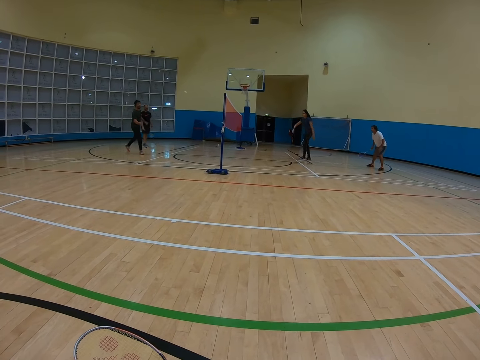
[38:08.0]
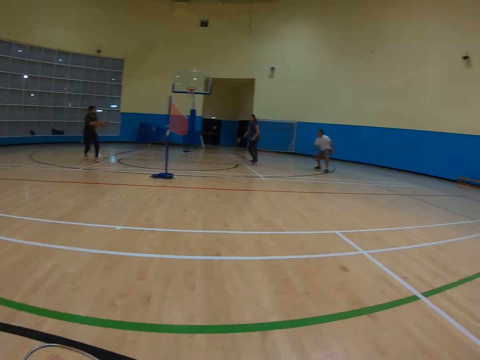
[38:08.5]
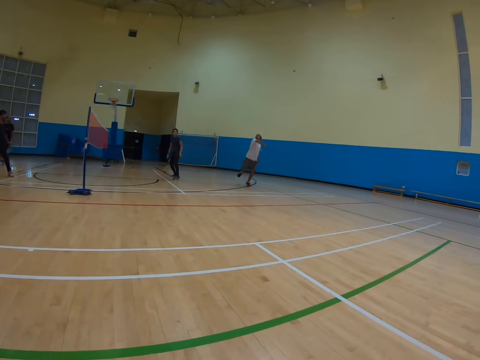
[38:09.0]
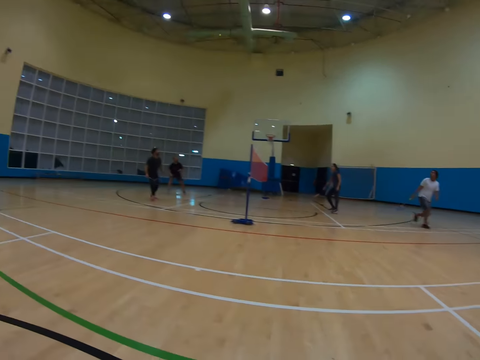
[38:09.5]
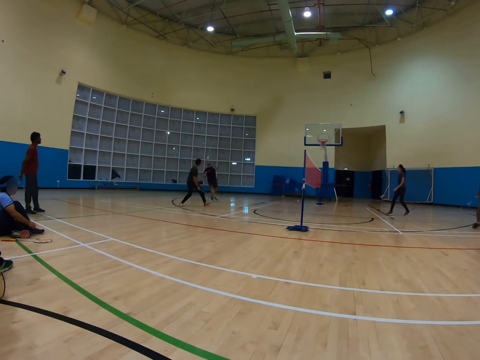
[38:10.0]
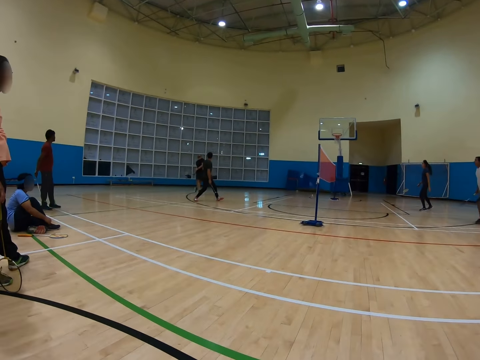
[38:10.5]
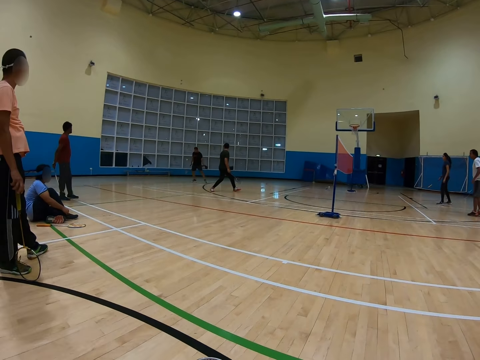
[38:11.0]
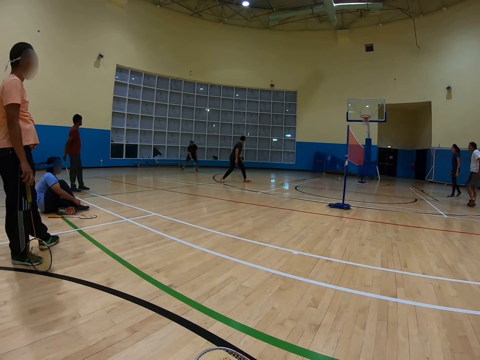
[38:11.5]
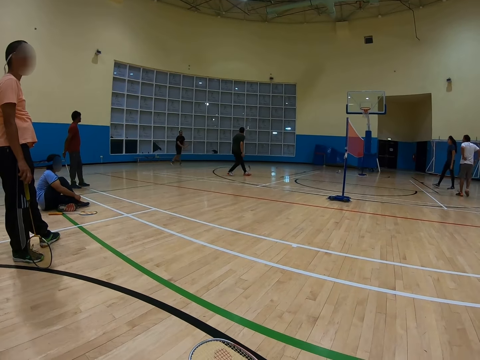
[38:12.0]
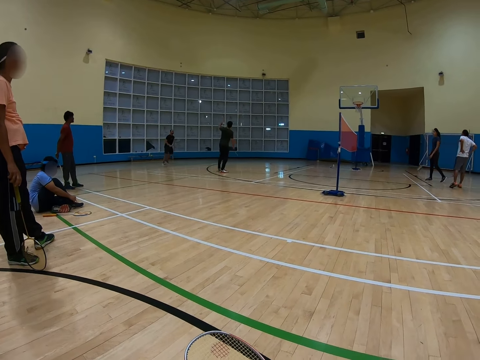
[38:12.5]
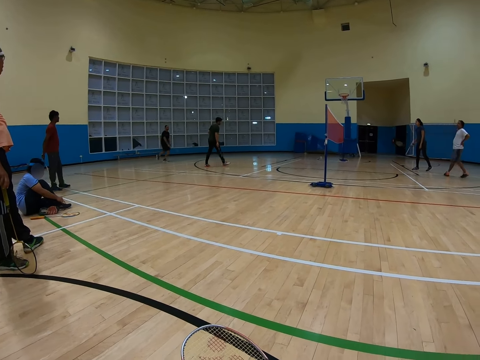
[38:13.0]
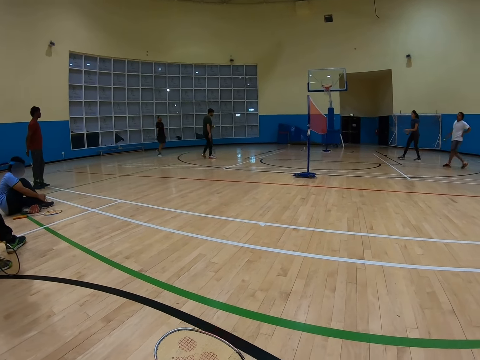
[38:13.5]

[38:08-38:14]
The camera wearer watches the game.

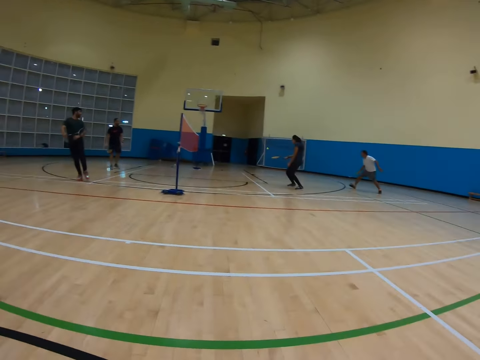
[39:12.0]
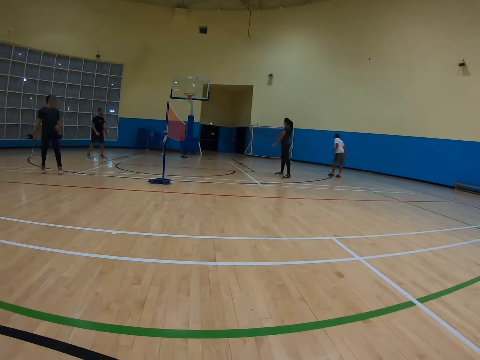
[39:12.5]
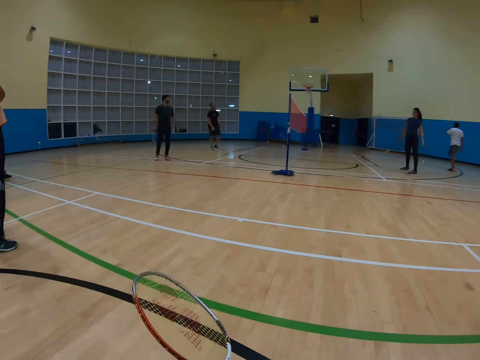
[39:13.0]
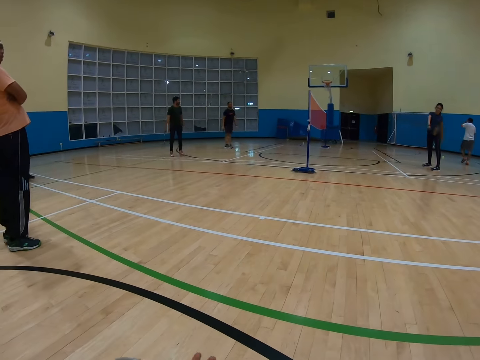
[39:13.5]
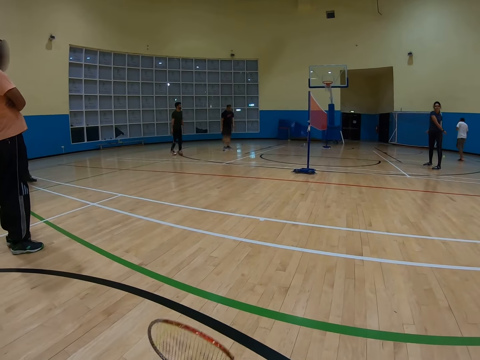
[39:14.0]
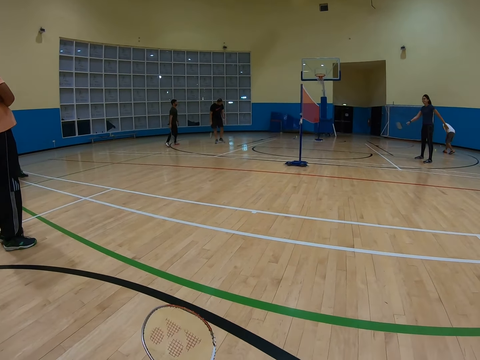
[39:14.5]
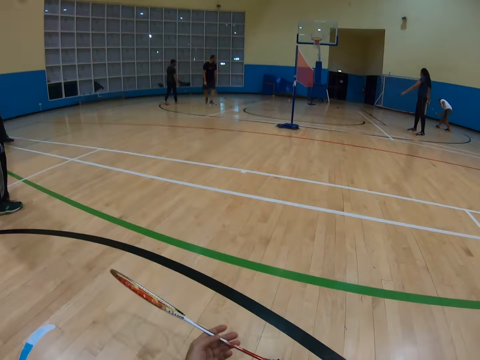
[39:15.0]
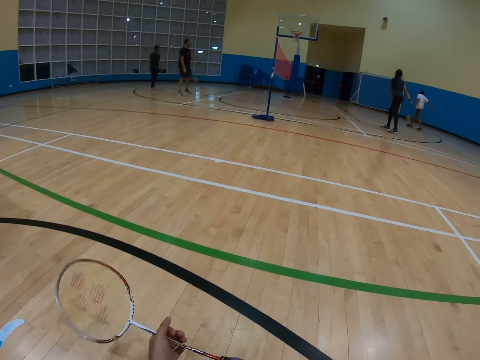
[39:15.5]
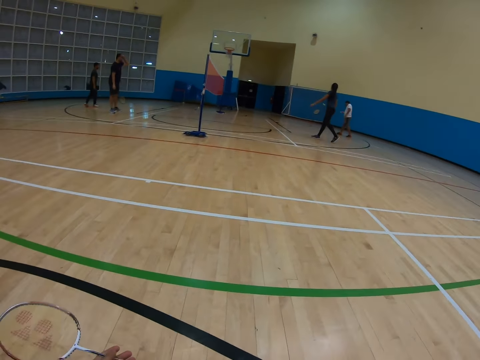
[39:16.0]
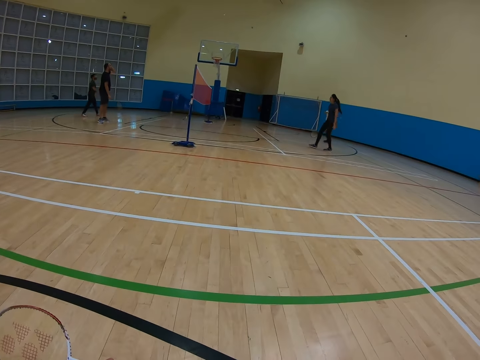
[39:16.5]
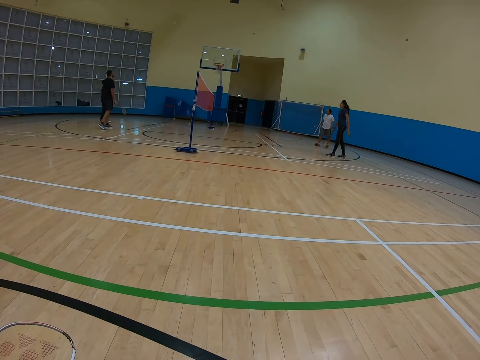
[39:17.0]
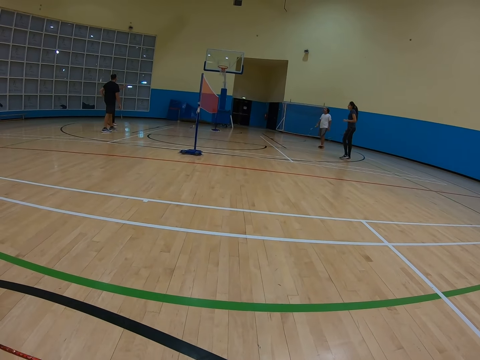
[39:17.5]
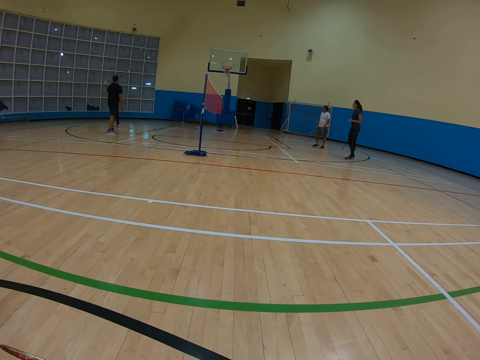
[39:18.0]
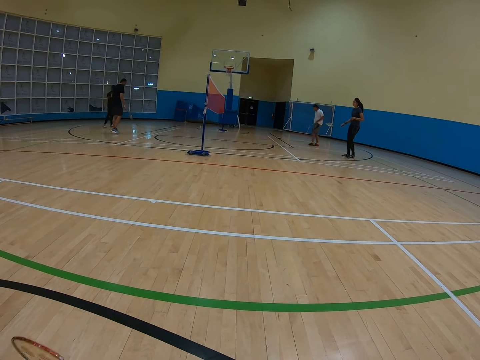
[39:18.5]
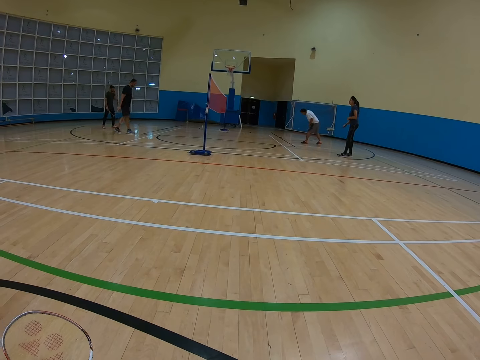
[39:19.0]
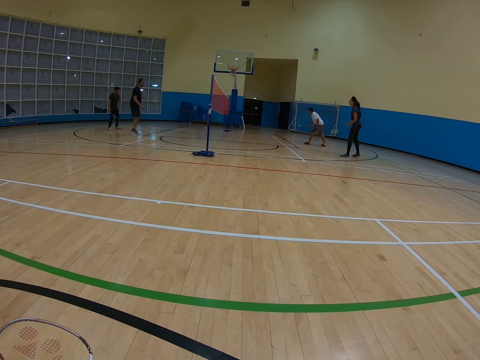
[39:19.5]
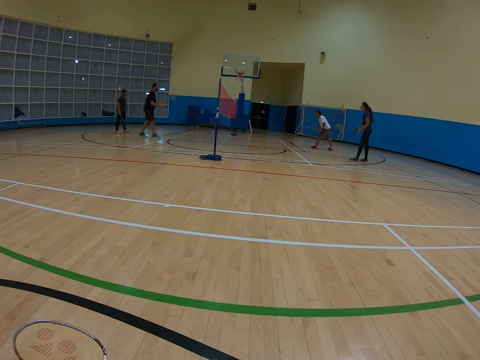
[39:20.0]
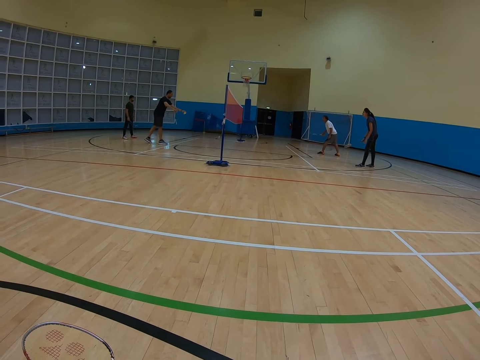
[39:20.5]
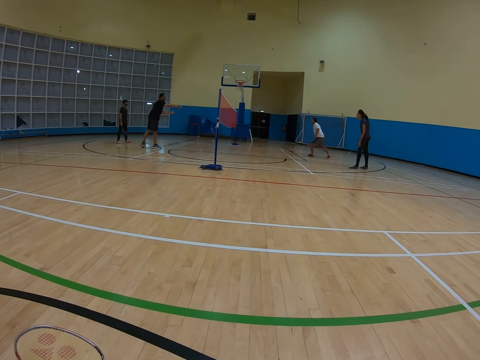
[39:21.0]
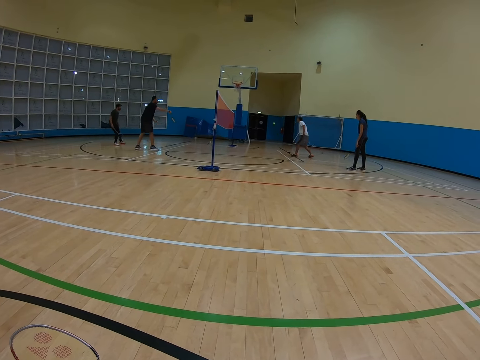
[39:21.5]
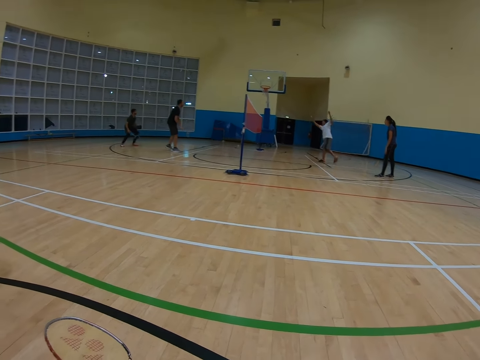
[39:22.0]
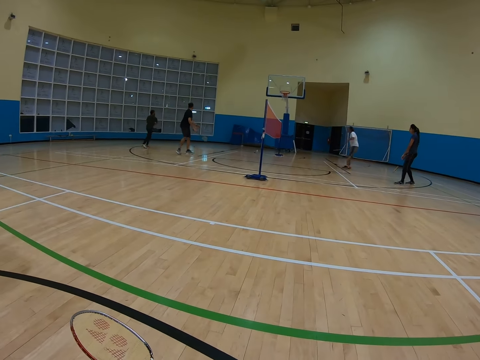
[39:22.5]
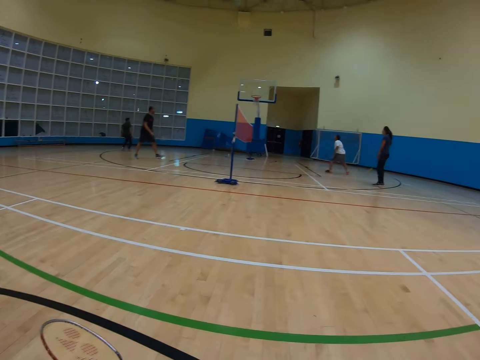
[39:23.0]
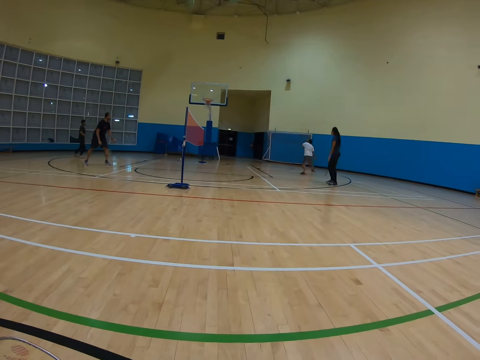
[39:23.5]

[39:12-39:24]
The camera wearer plays with the racket while watching badminton. They roll the racket.

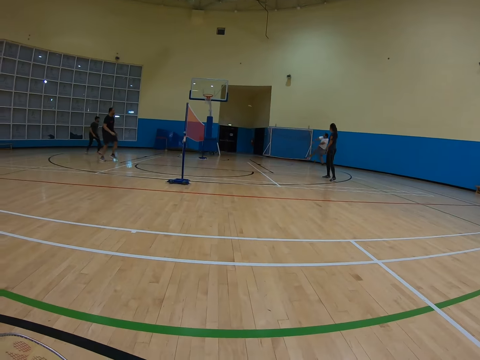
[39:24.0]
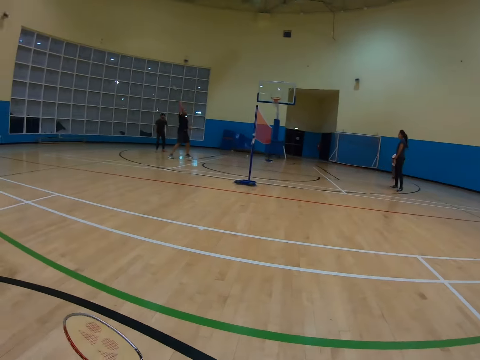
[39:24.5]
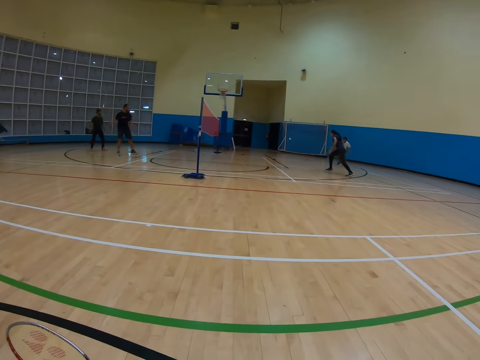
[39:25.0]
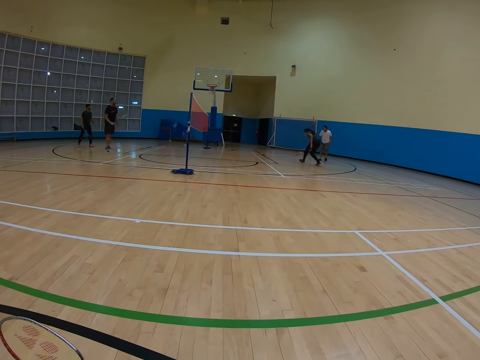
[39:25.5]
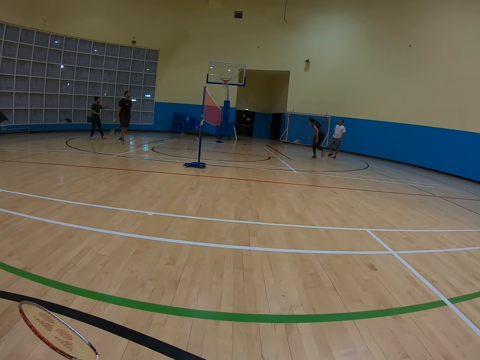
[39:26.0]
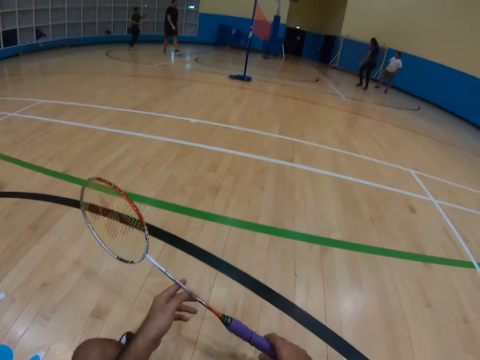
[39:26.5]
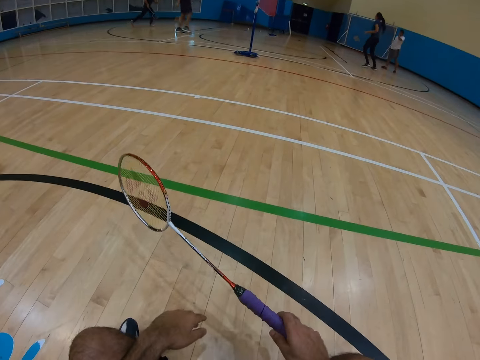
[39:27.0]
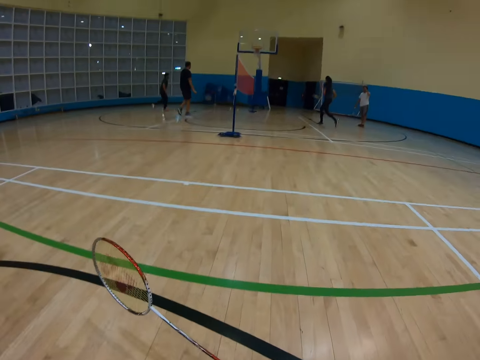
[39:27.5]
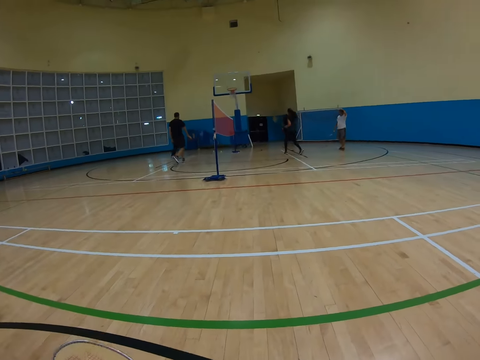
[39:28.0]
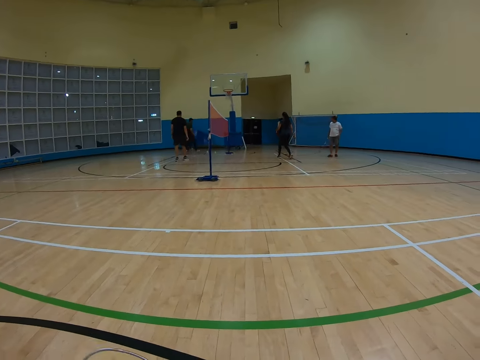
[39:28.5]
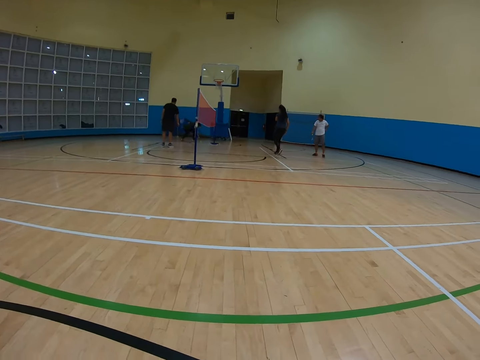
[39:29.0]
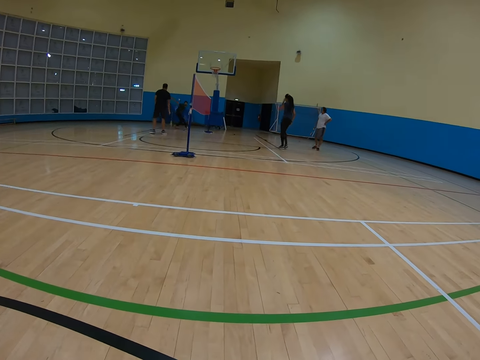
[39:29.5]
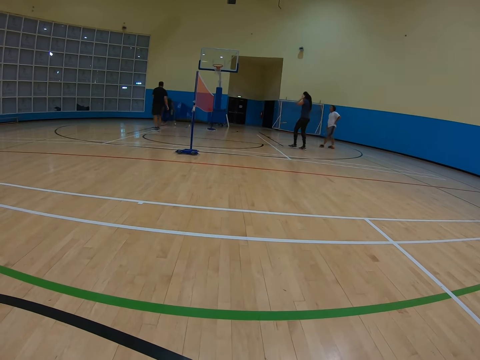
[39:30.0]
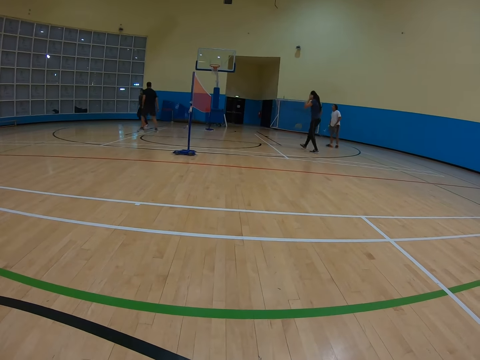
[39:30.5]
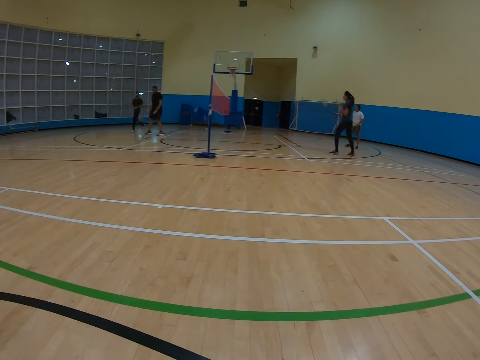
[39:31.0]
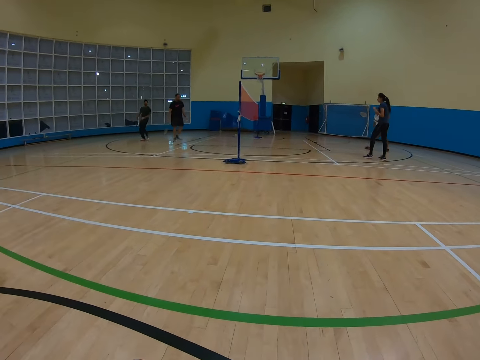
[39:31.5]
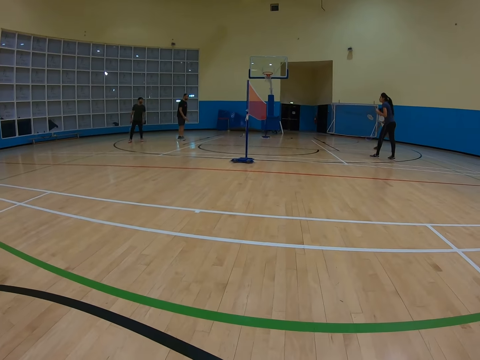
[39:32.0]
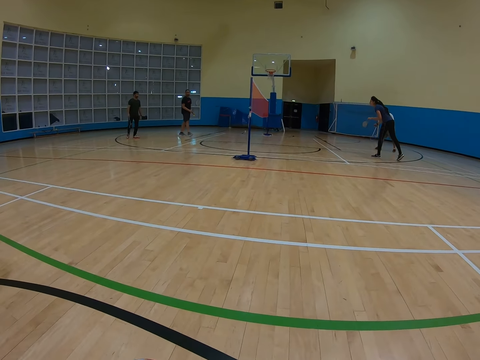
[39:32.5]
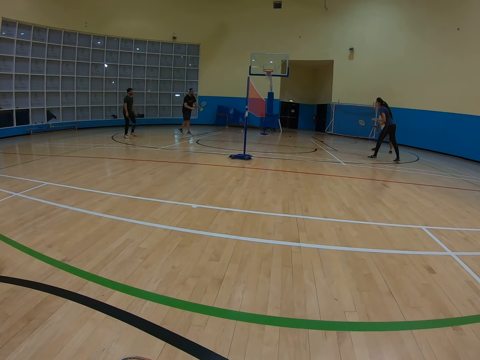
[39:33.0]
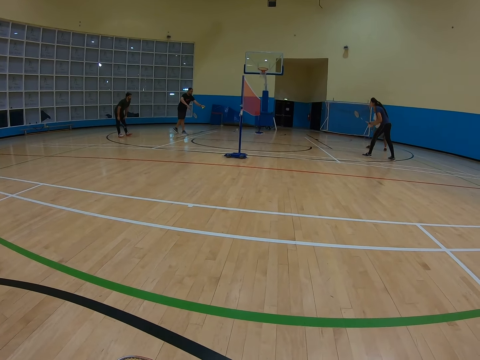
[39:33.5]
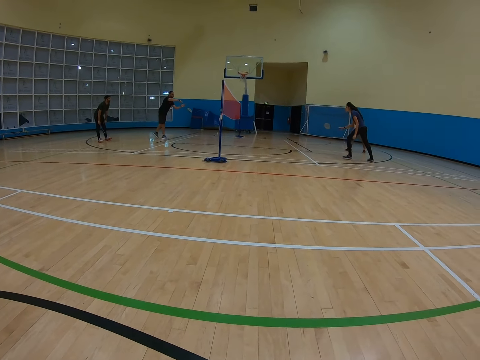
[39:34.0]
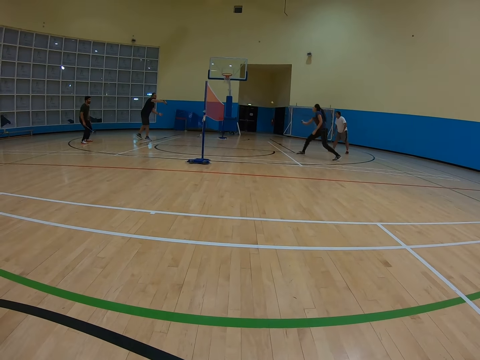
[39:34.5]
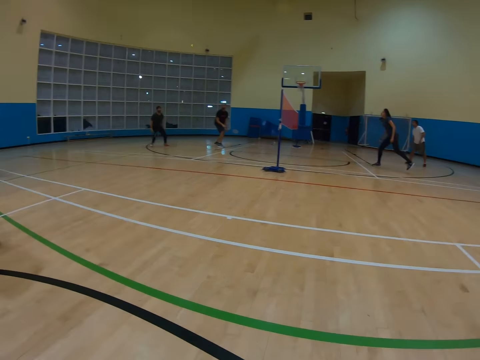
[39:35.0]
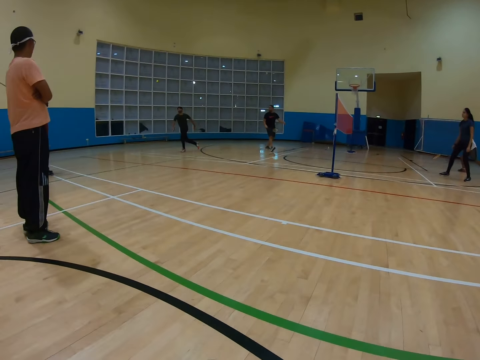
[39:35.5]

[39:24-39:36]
The camera wearer hits the racket on the floor. They watch the badminton game.
